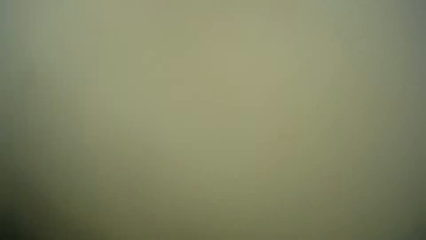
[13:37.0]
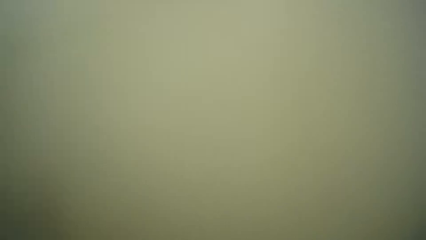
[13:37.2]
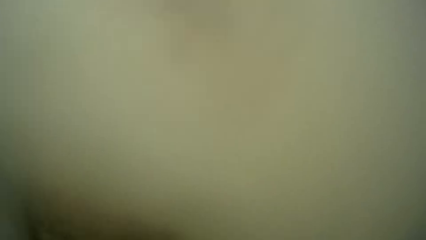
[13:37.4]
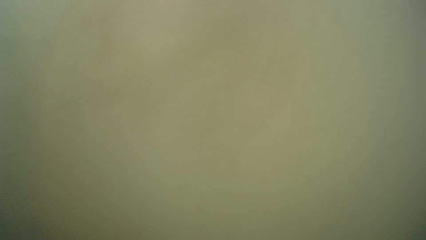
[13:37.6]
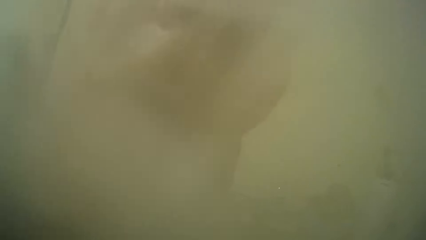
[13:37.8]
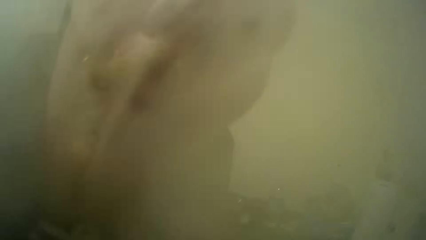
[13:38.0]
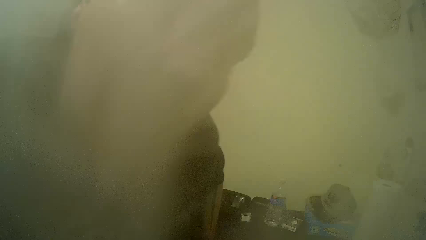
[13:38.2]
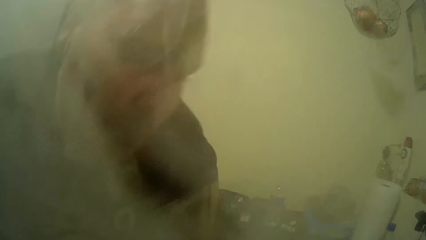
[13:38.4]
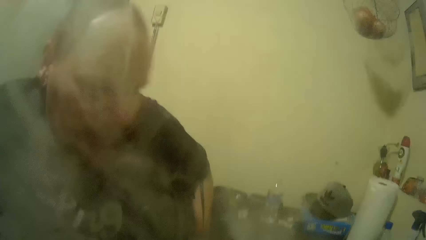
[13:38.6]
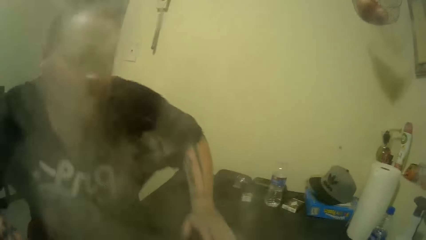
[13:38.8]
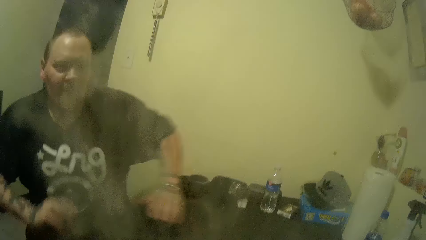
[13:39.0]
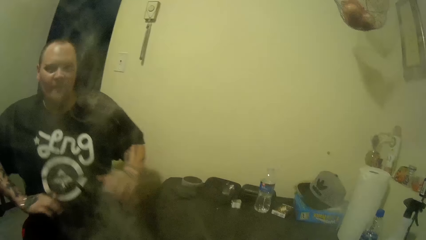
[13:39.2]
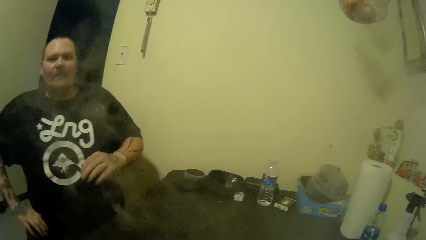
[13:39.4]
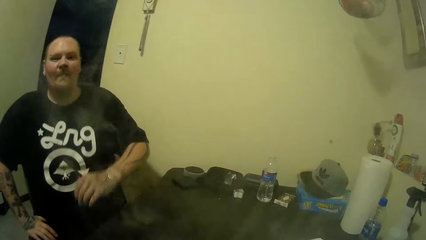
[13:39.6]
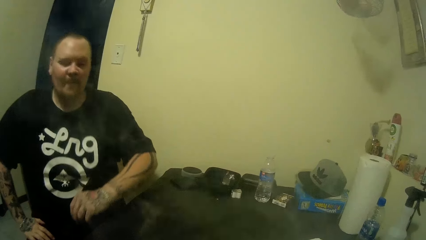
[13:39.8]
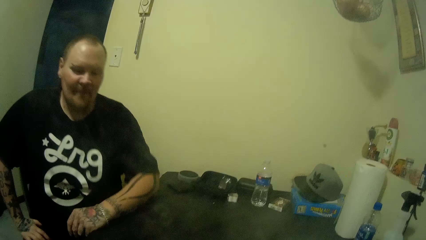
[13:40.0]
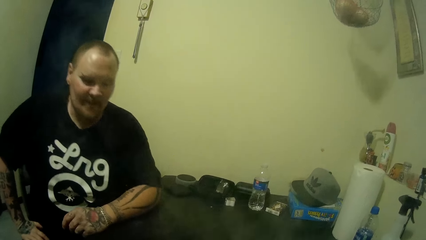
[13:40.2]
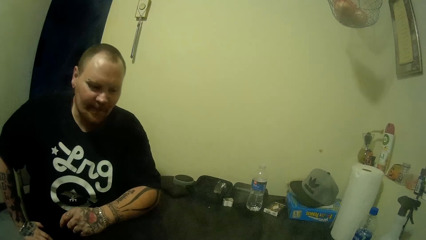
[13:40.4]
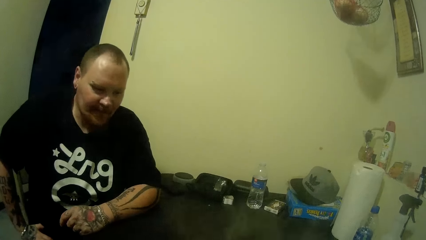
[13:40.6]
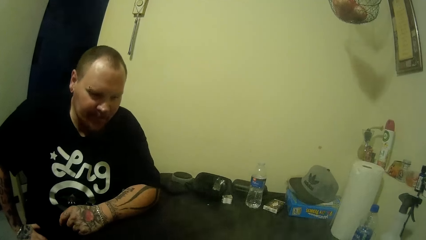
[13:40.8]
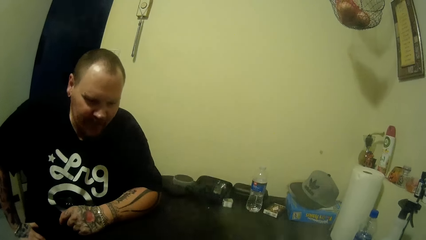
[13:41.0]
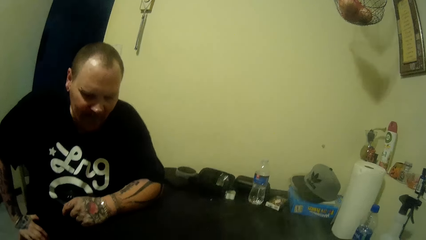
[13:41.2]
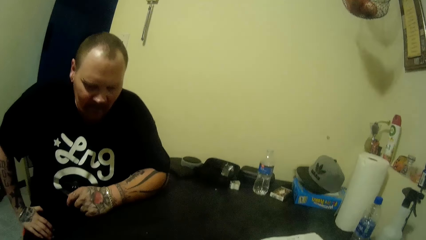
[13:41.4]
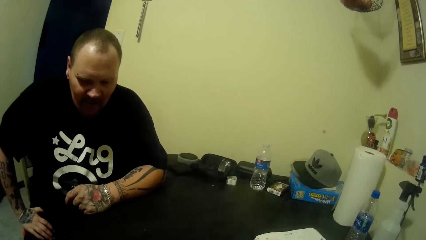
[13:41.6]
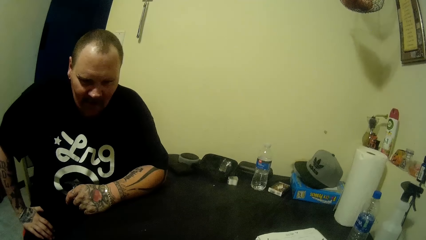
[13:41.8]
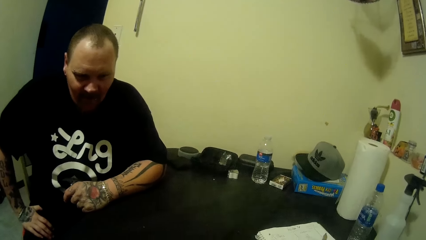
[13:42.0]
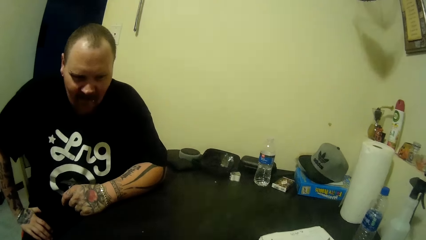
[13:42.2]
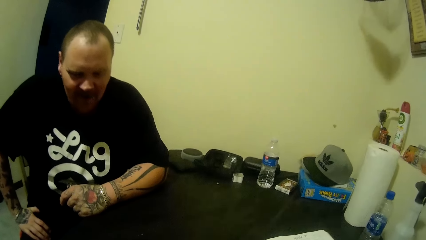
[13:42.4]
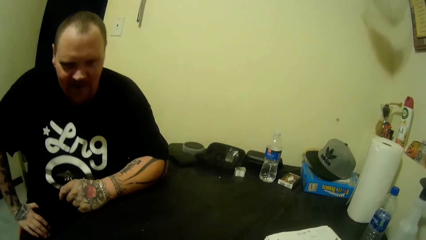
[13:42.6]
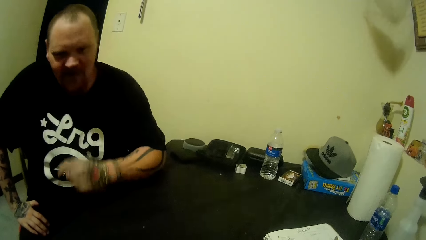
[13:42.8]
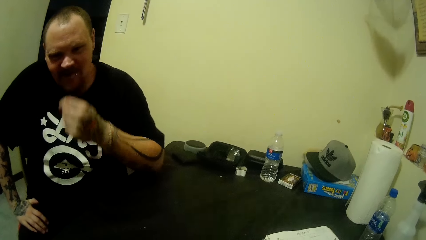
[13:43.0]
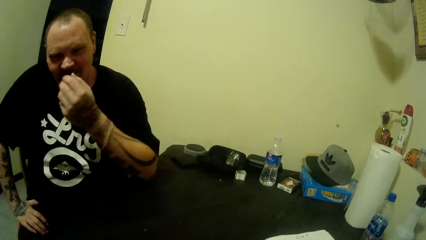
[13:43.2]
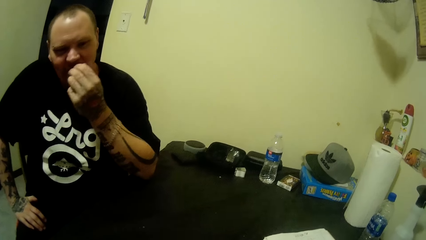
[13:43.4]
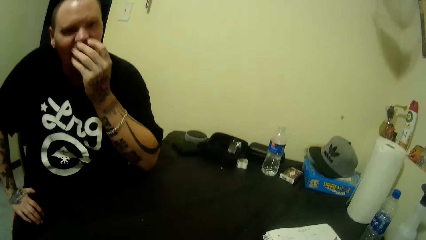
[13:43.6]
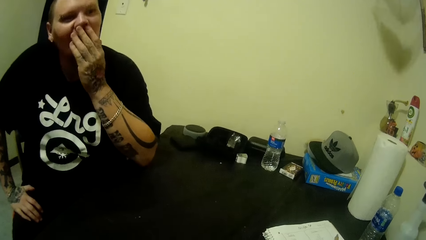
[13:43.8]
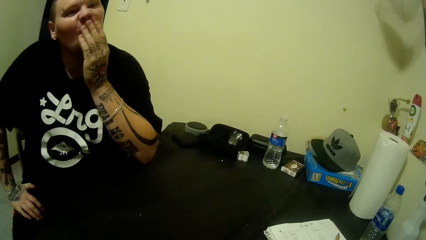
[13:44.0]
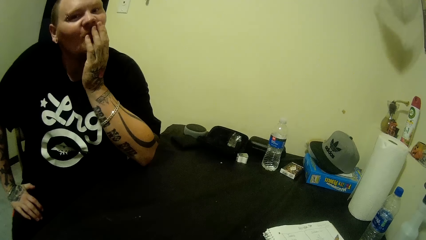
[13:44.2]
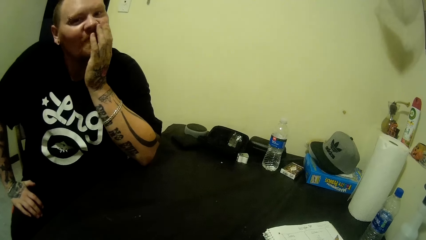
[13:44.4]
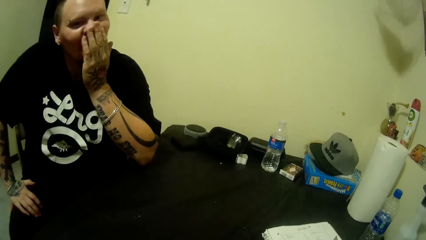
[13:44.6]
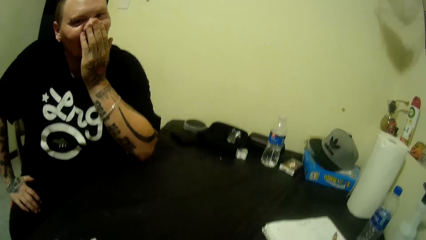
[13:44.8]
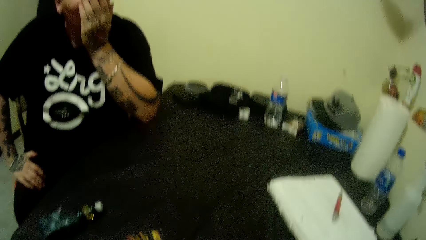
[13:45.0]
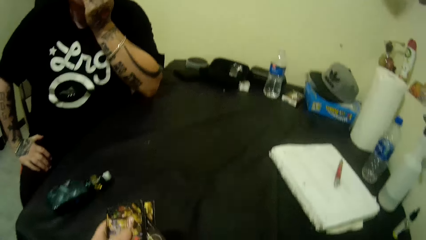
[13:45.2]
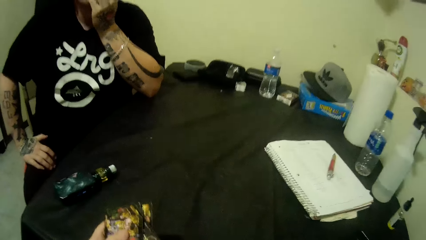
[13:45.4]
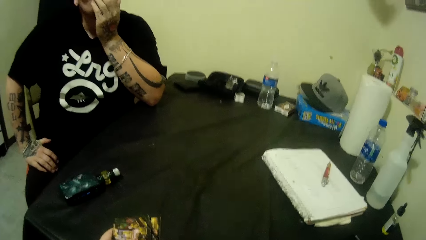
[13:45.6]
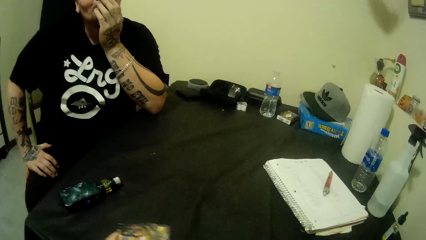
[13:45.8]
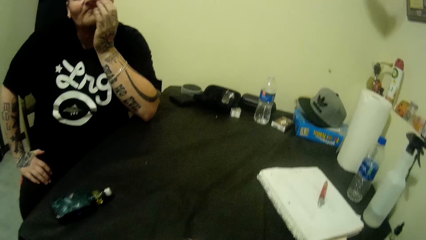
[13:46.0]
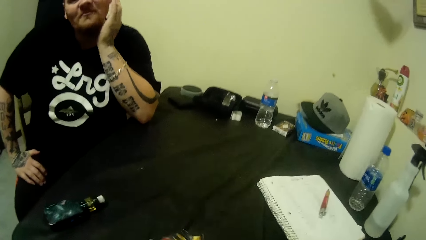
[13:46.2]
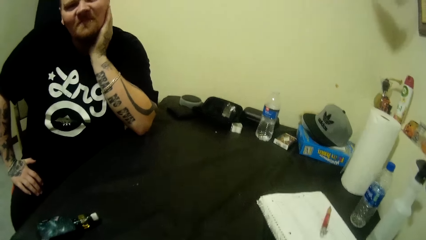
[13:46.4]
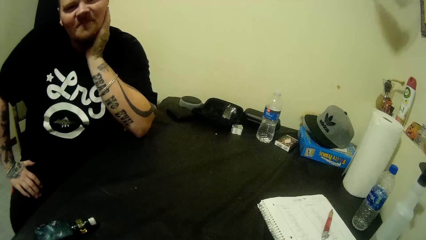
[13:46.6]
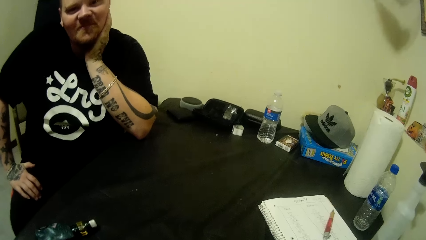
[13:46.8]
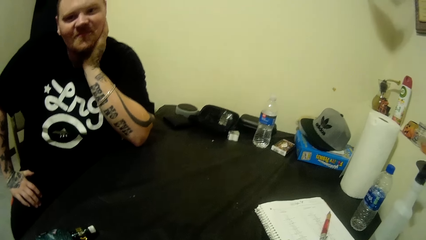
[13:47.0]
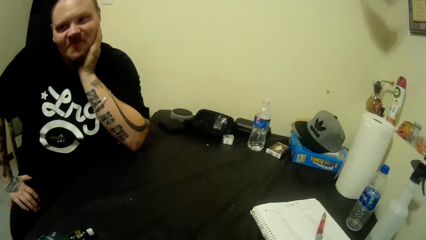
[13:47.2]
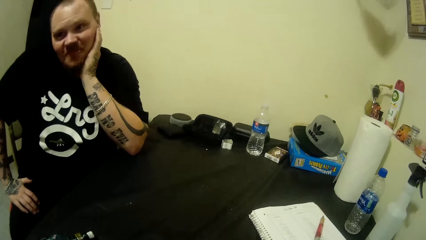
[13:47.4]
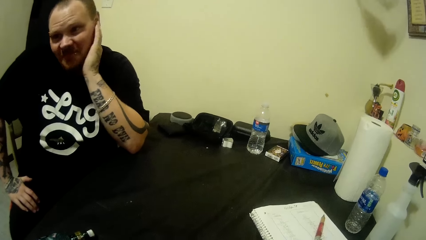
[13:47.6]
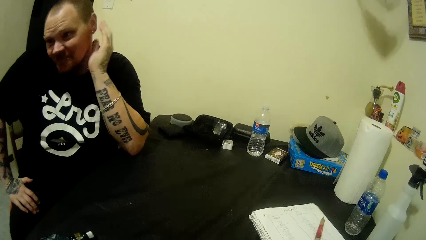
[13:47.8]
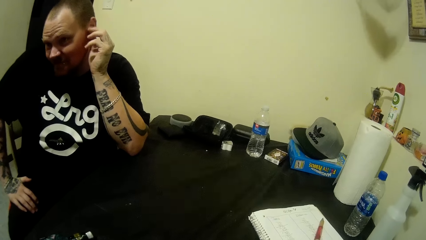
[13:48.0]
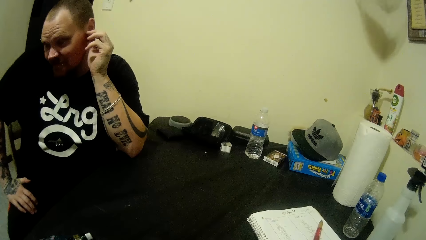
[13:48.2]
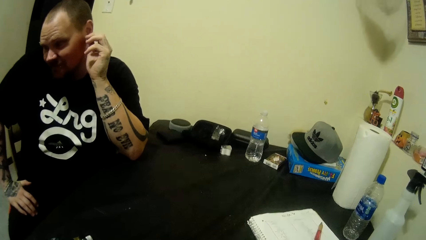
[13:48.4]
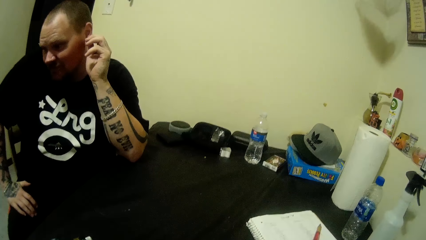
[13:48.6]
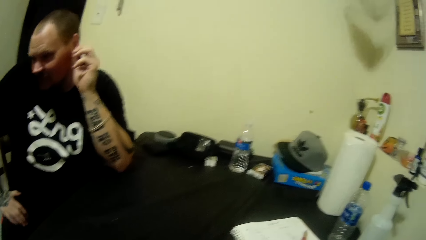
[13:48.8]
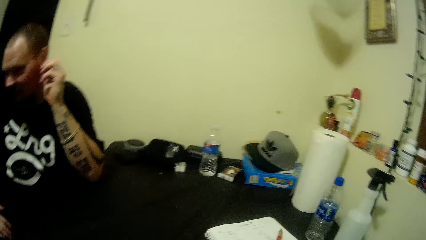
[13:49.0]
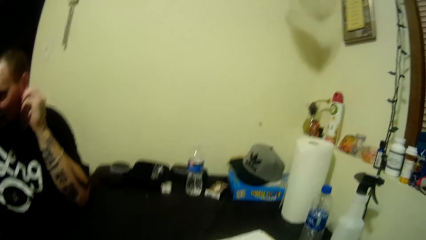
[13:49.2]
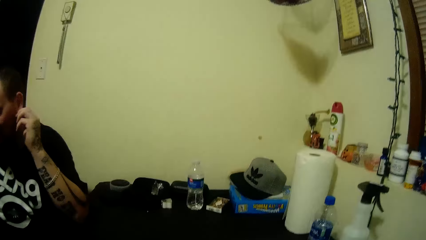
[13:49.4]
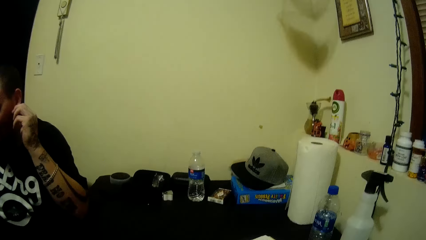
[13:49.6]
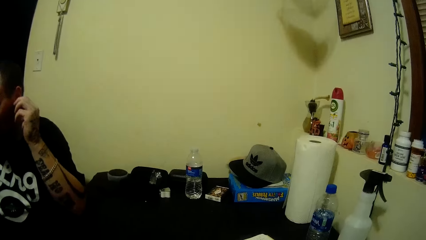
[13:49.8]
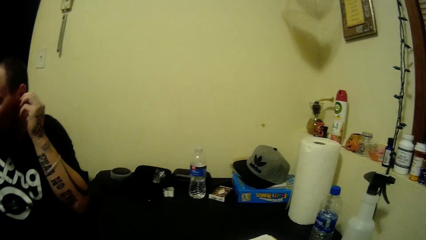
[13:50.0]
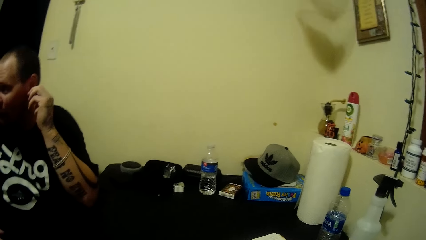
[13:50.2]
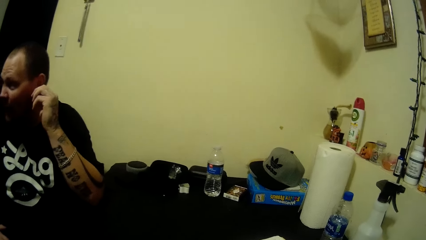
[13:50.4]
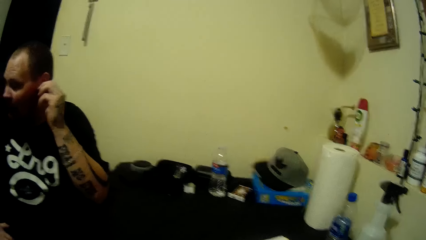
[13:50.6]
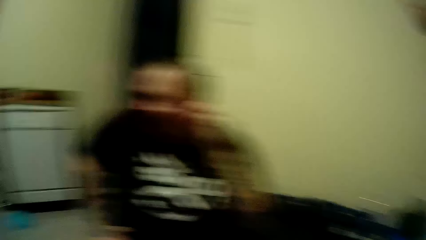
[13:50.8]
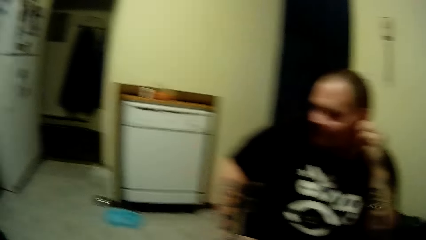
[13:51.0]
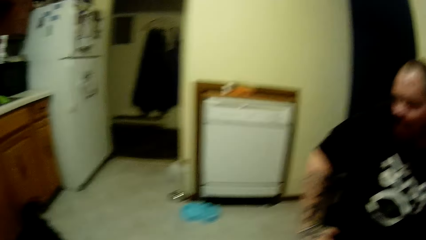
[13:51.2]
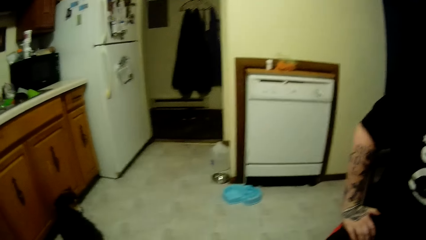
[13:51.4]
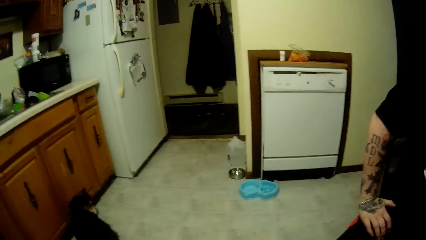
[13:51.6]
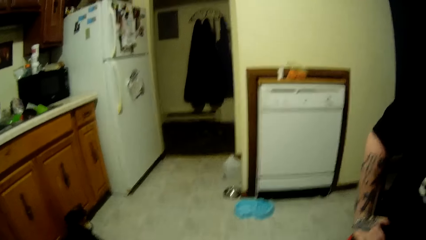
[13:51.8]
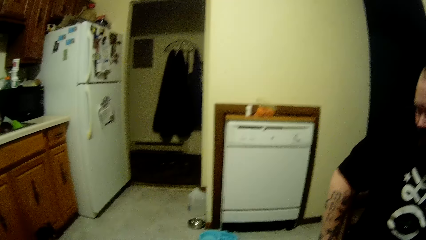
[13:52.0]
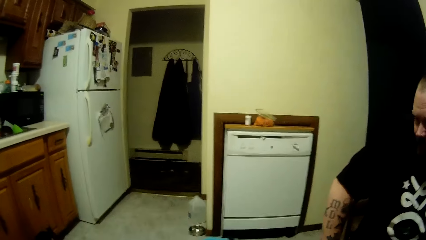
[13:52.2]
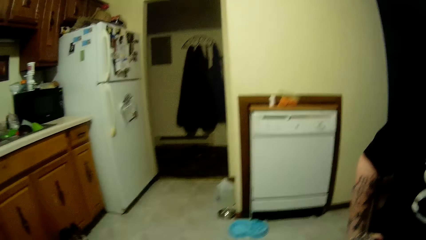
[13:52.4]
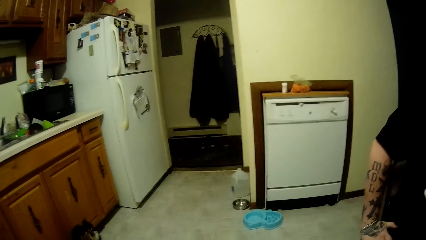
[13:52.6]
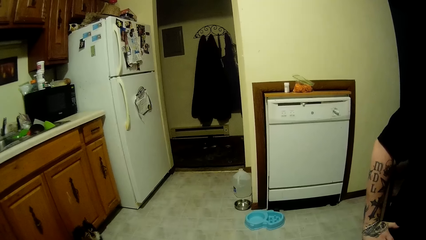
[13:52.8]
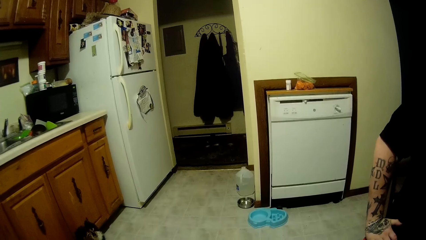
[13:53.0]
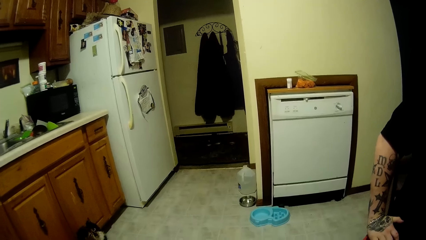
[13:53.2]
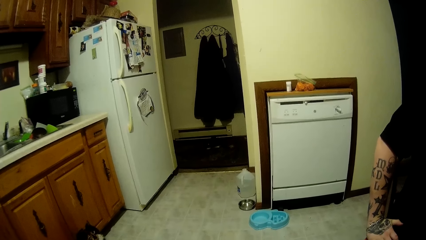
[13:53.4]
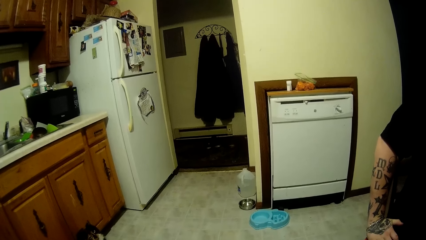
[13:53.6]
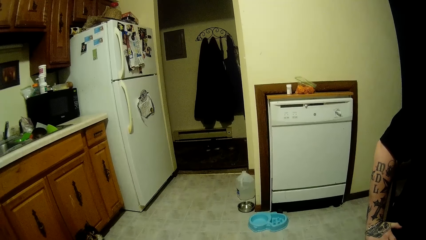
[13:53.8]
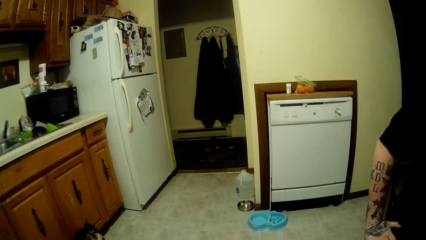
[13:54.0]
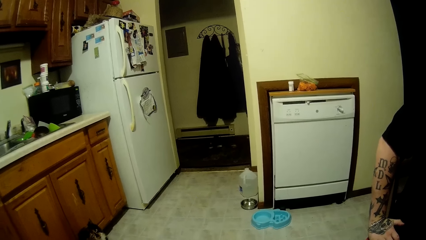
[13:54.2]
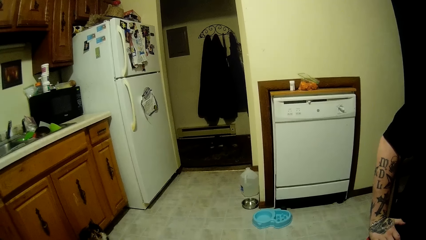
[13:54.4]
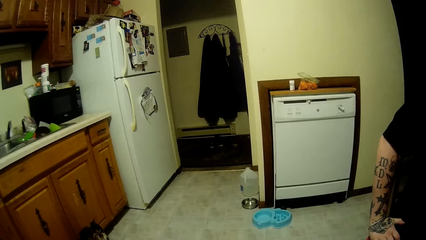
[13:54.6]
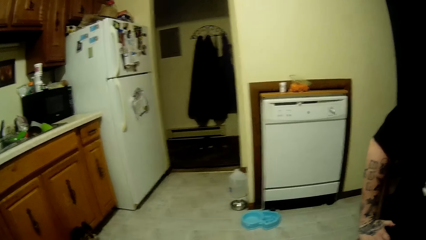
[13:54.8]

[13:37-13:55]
A person sits down. The person touches his face. The camera wearer looks at her cards. They look at a cat. They interact with the person.
